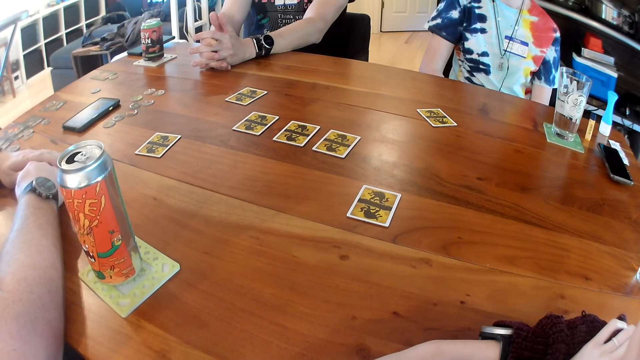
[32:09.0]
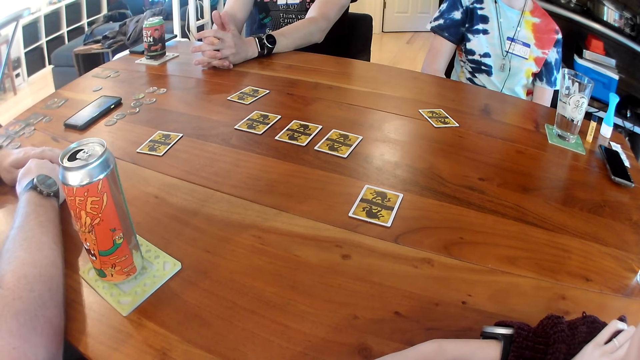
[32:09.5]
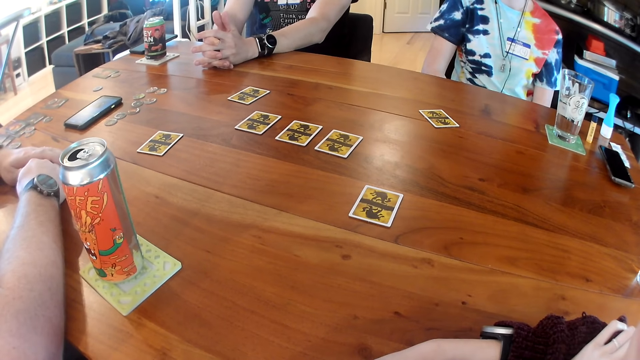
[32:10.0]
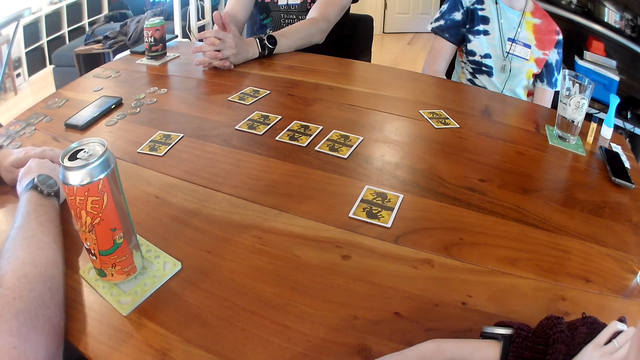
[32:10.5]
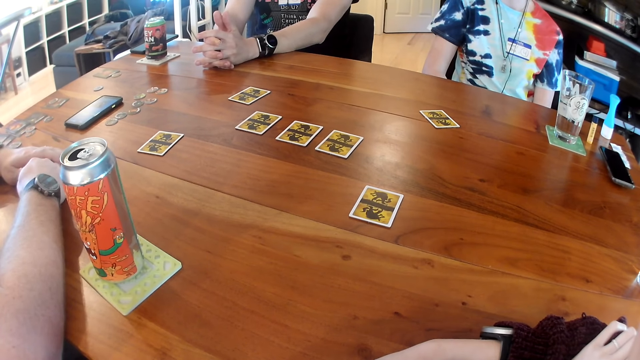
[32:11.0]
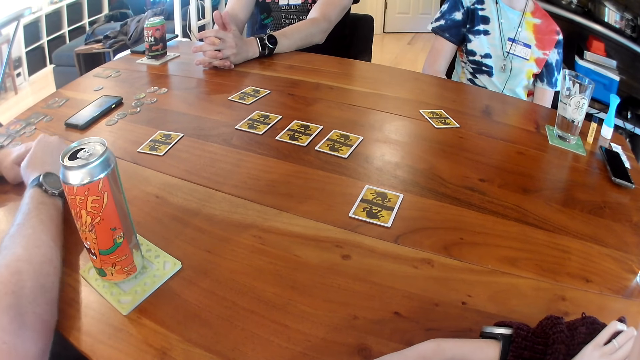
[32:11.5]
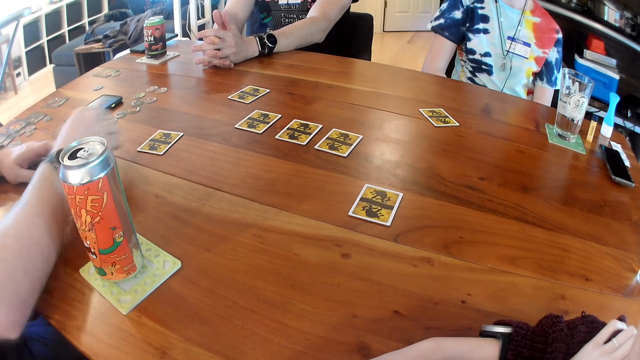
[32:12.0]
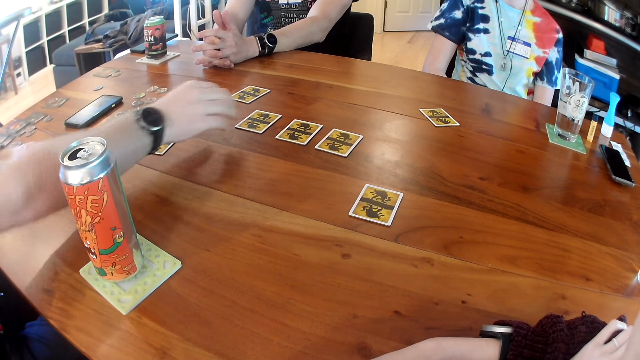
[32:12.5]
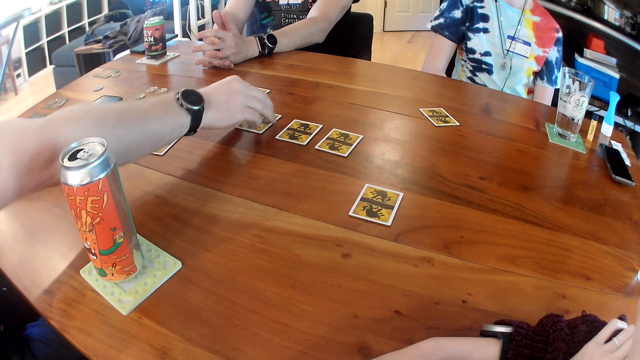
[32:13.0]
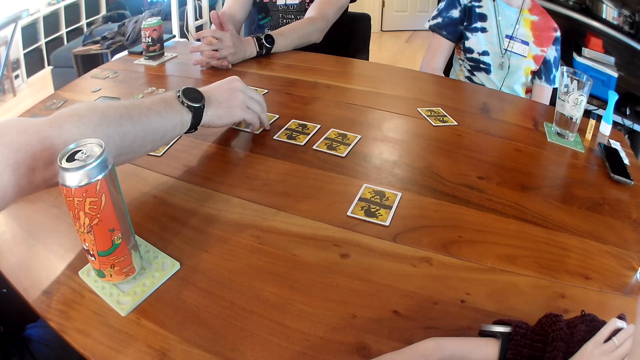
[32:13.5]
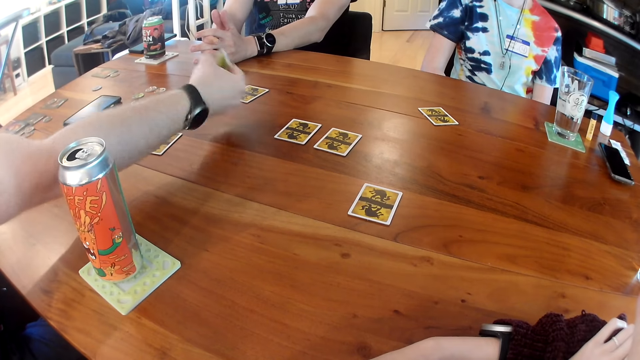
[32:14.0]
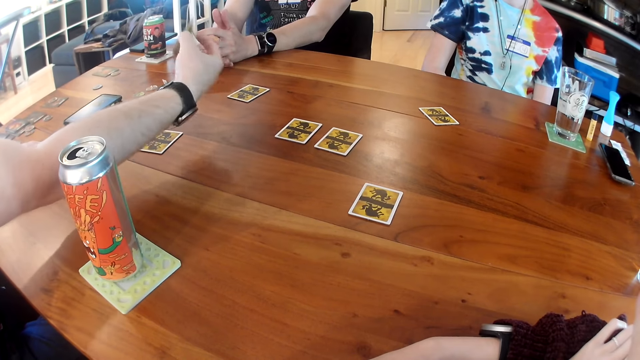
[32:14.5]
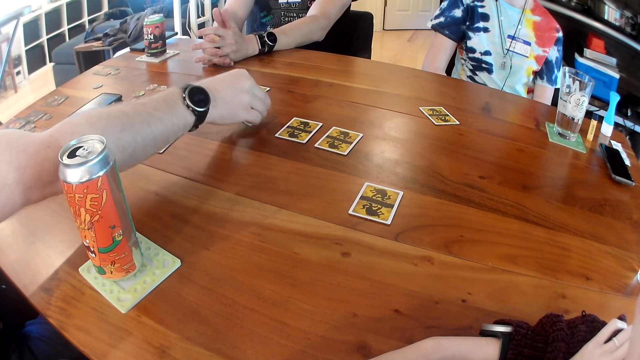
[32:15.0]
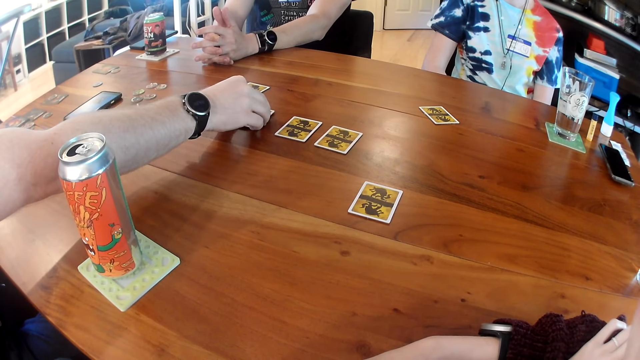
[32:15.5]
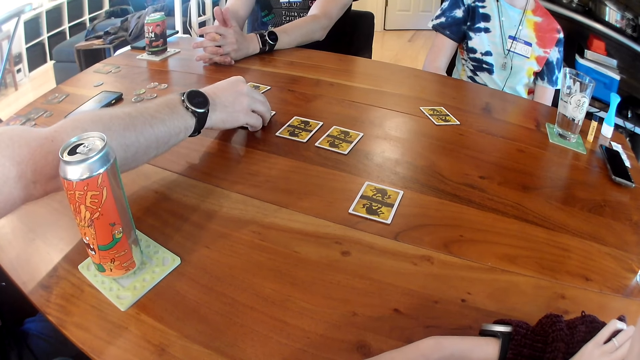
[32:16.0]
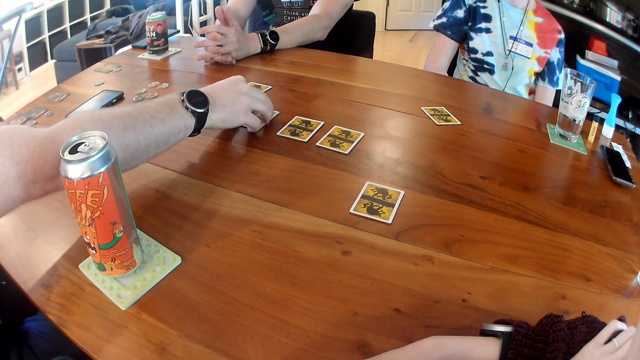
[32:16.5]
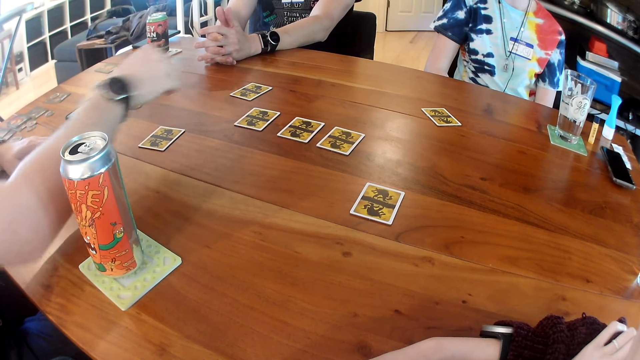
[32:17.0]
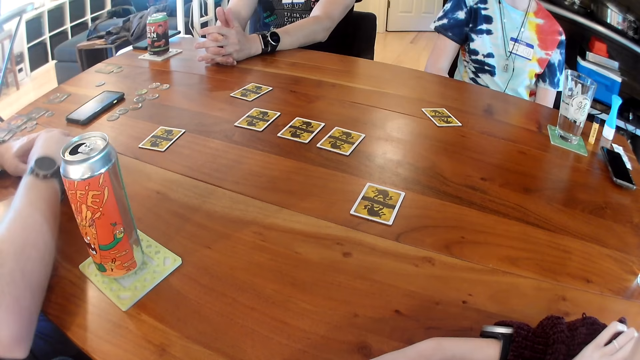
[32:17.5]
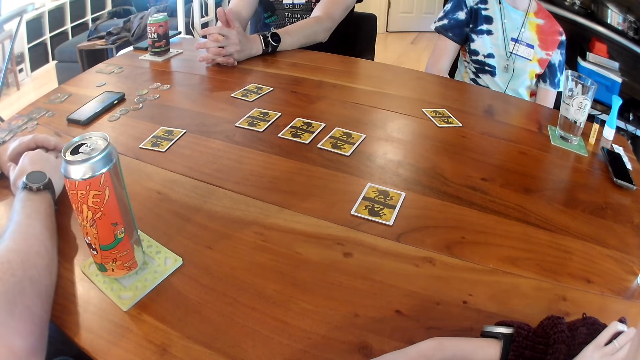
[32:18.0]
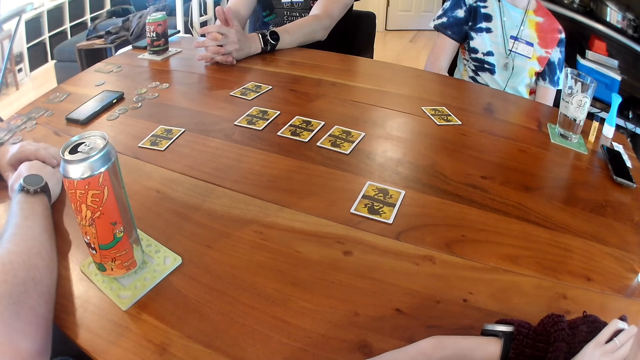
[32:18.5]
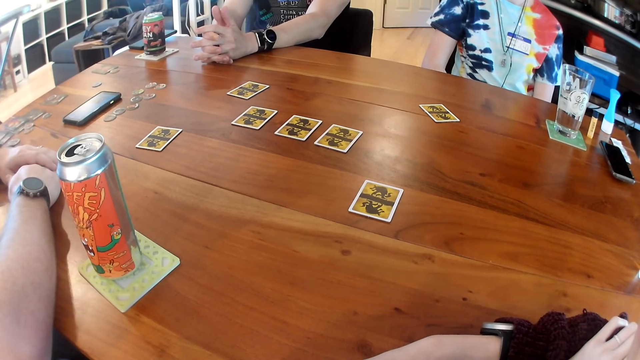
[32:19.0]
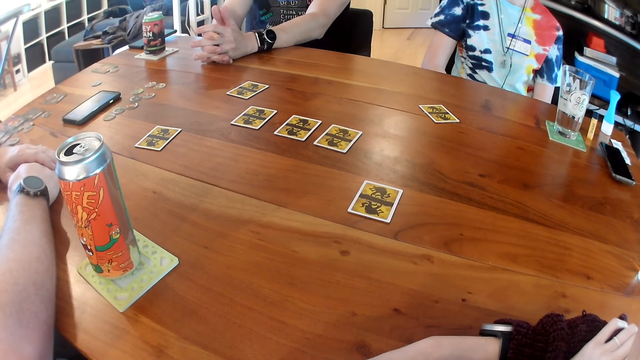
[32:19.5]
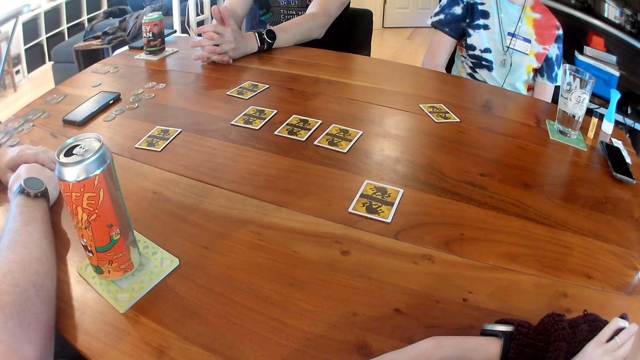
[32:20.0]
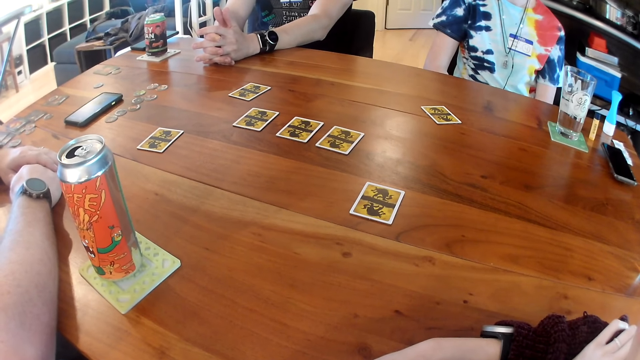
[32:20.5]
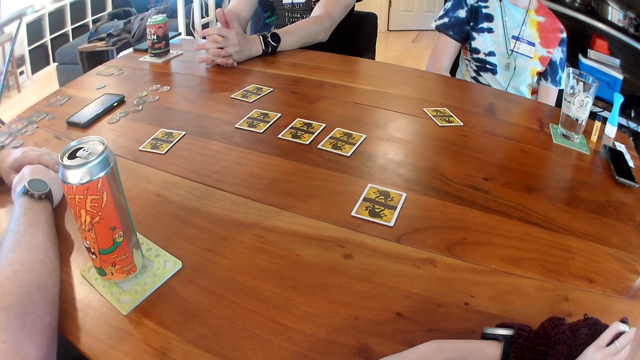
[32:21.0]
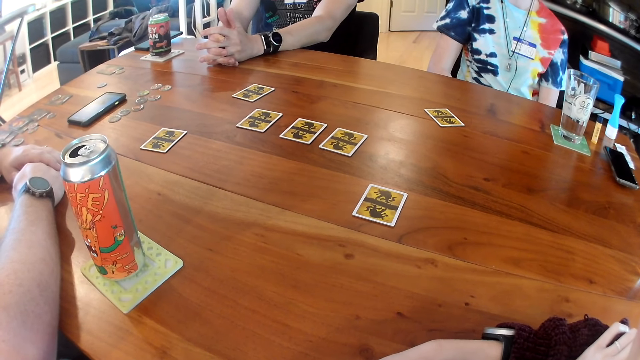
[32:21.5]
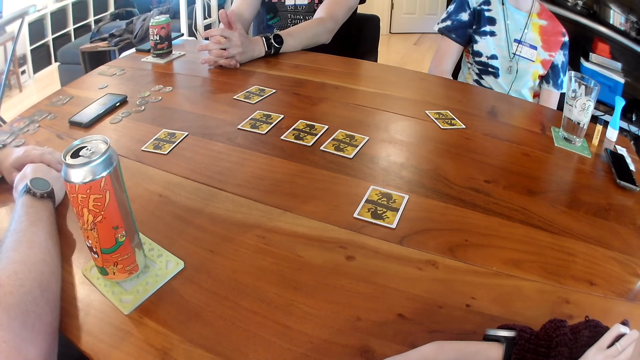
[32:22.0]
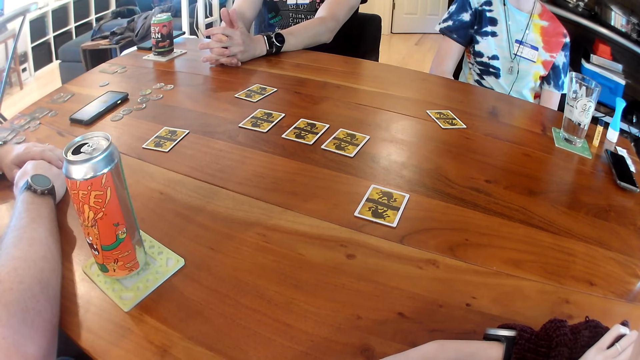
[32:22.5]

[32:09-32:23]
A man looks at the card. He picks a card from the table with his right hand. He places the card on the table with his right hand. He places his hands together on the table.

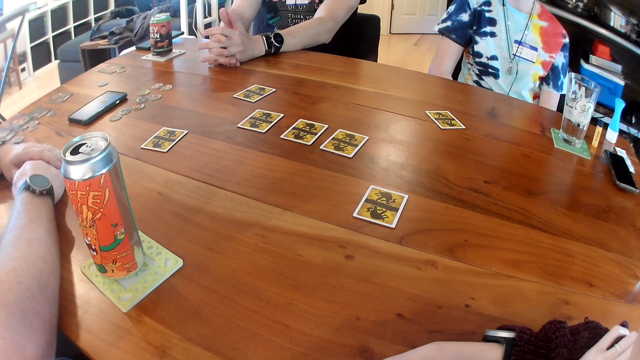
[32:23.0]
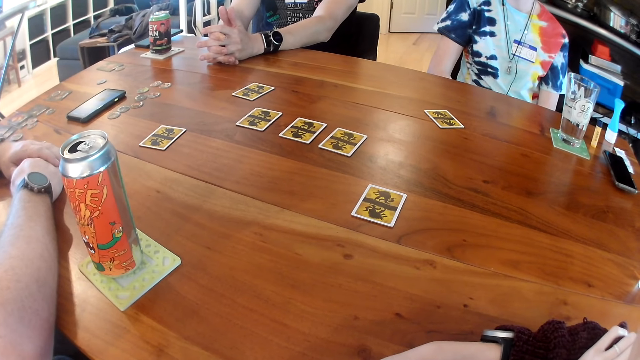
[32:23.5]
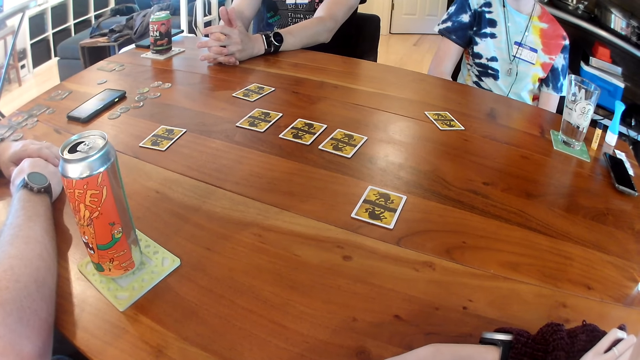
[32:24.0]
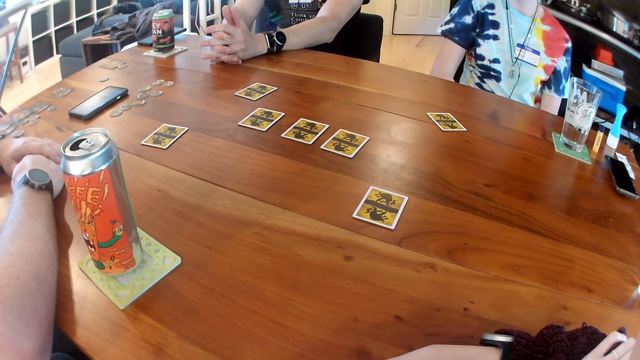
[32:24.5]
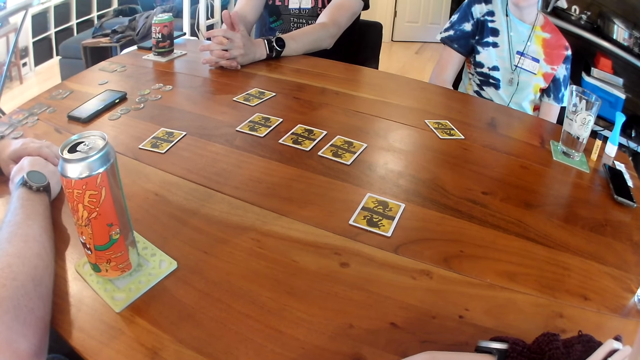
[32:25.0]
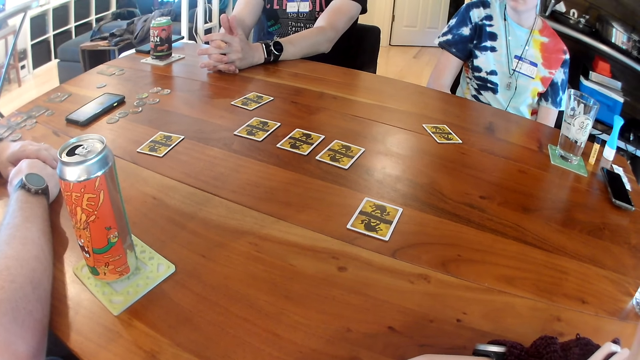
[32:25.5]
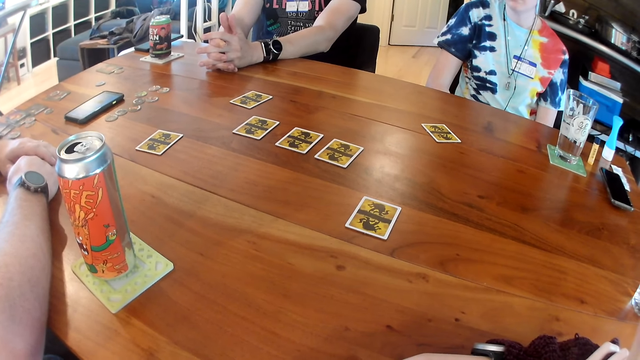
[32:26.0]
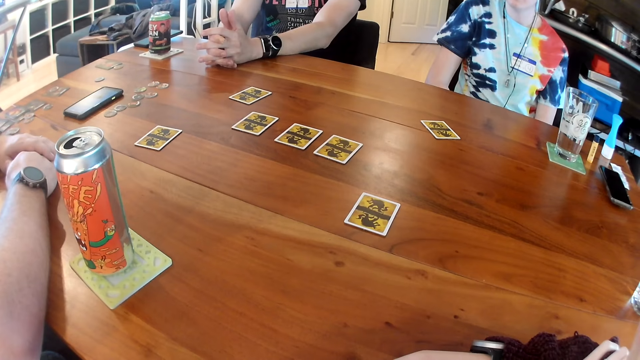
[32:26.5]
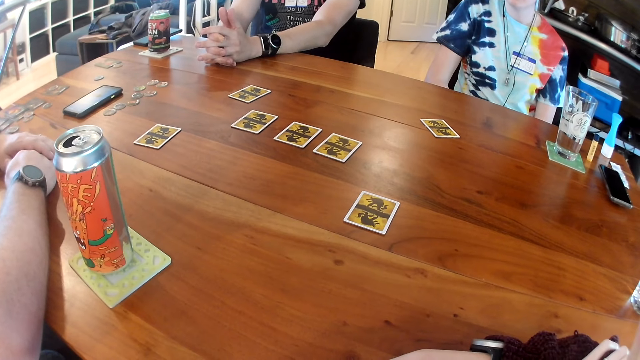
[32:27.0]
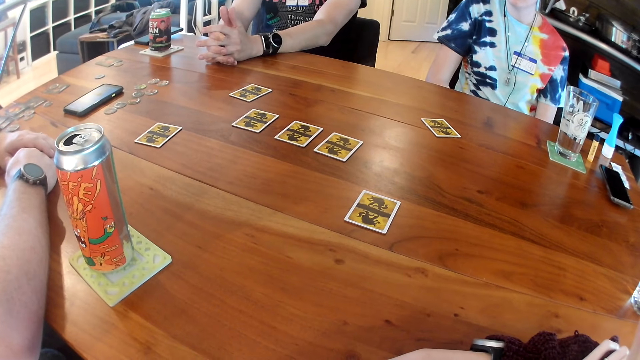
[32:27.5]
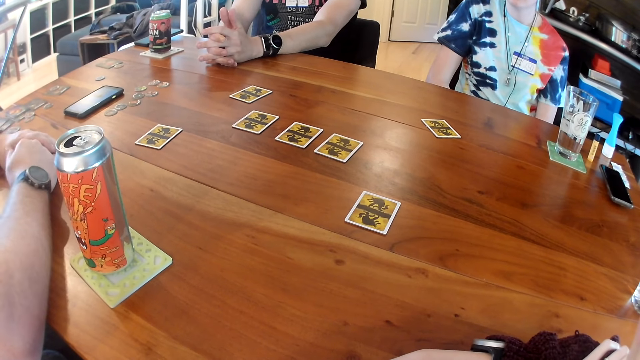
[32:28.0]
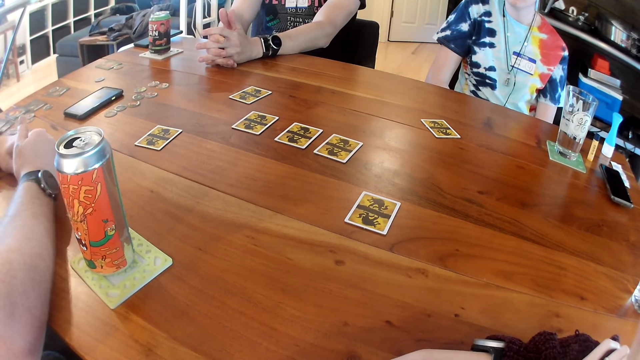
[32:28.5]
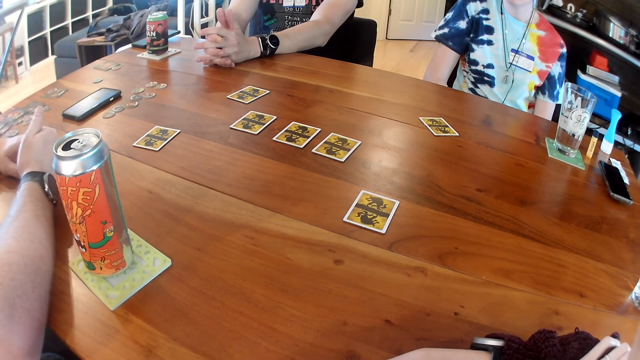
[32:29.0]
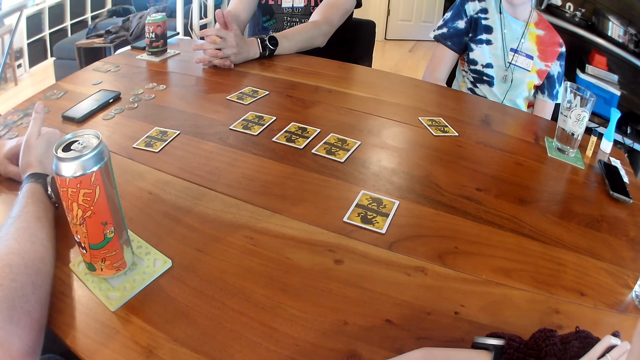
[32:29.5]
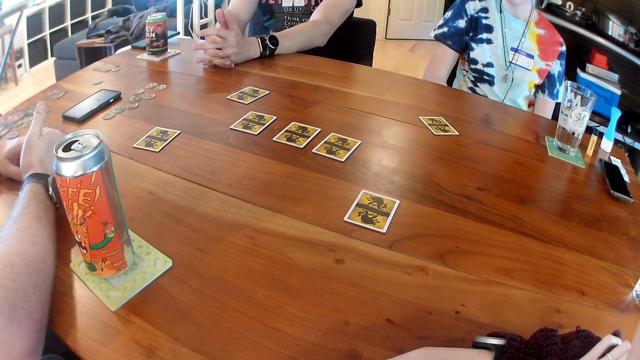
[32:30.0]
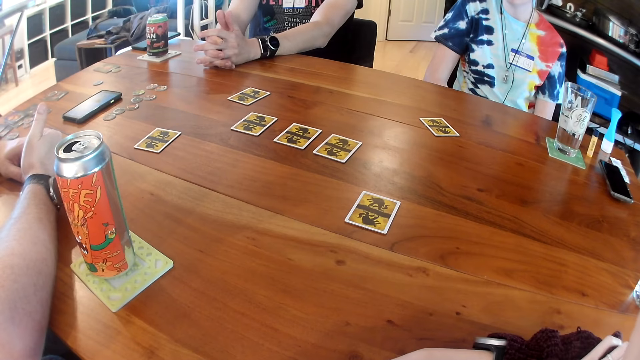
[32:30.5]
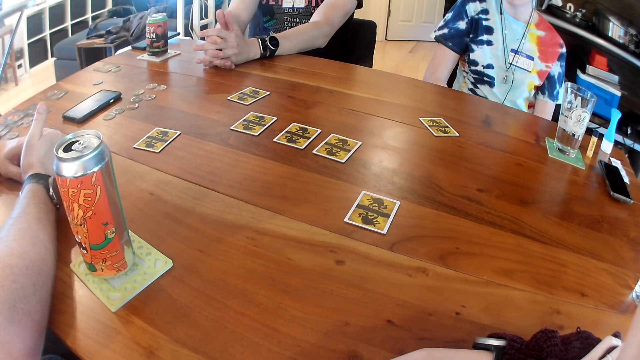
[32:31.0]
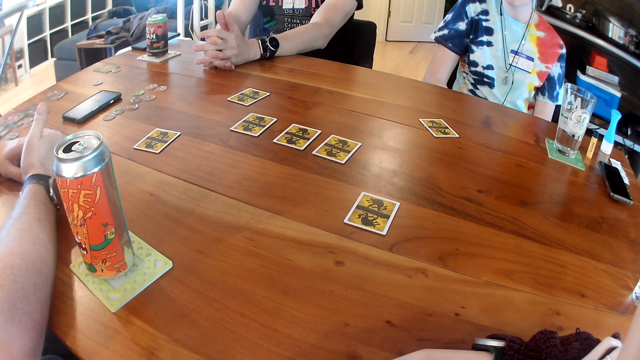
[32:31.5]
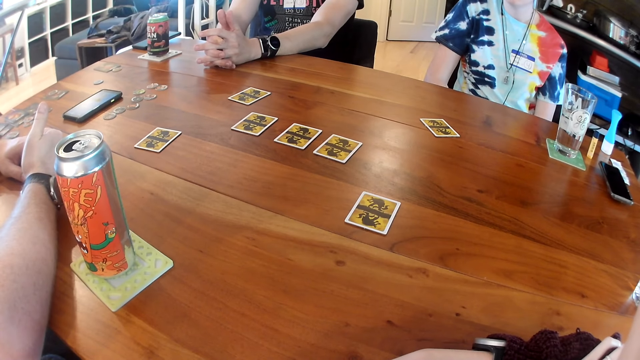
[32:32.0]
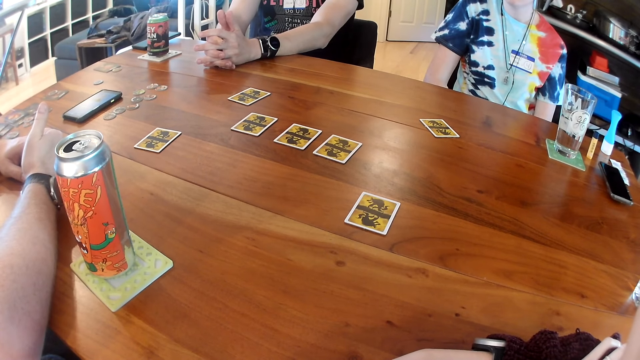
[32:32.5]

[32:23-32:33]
A man raises his right thumb.
